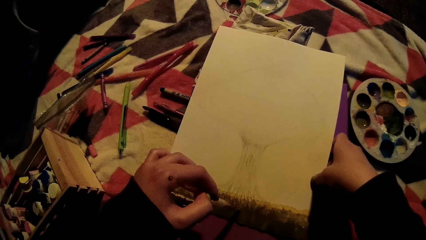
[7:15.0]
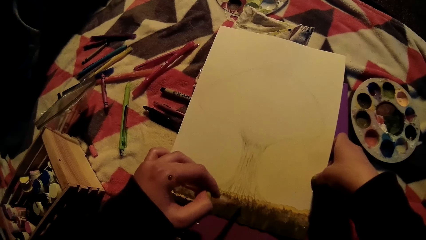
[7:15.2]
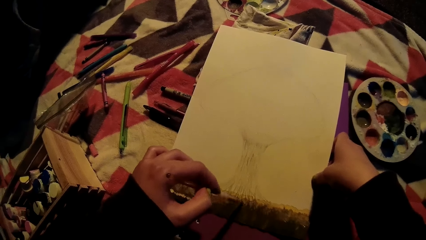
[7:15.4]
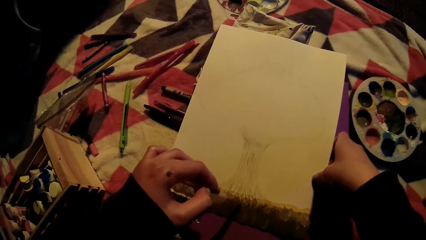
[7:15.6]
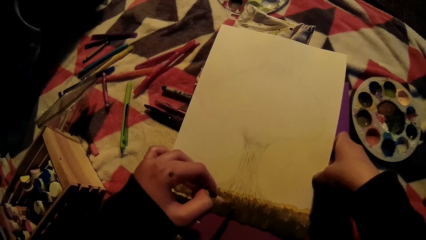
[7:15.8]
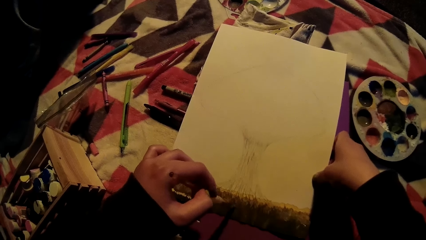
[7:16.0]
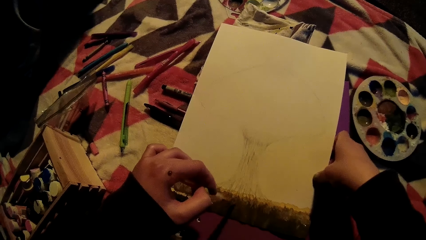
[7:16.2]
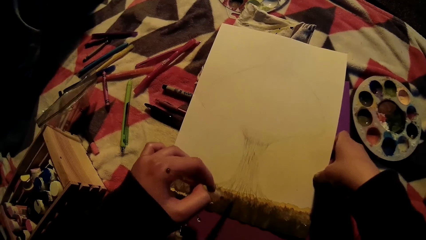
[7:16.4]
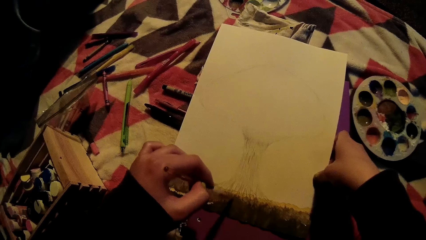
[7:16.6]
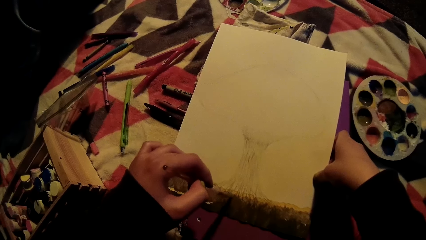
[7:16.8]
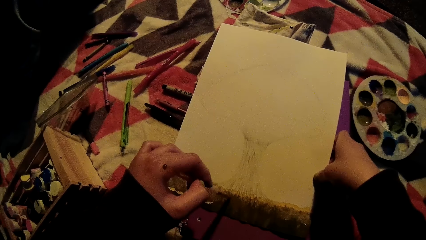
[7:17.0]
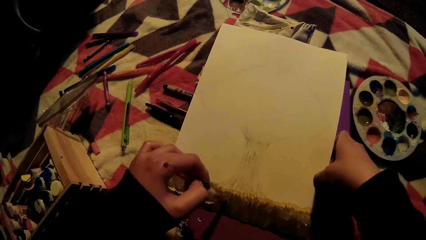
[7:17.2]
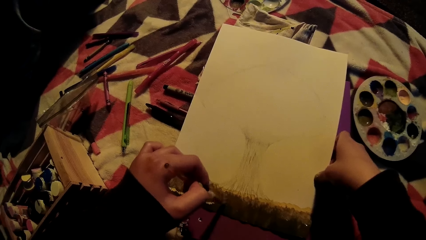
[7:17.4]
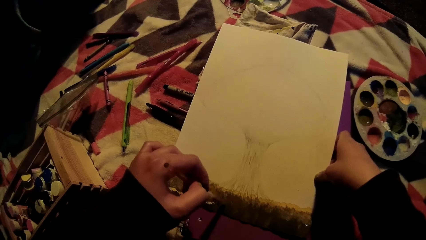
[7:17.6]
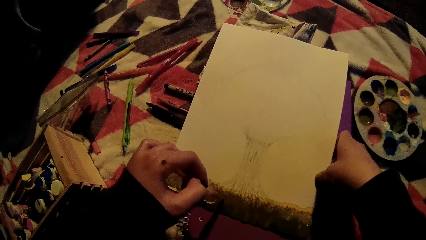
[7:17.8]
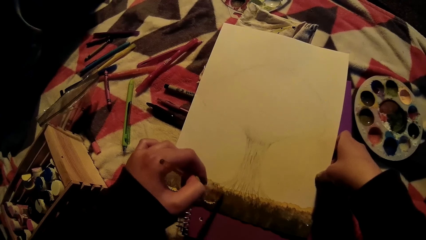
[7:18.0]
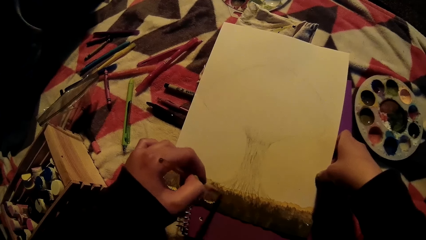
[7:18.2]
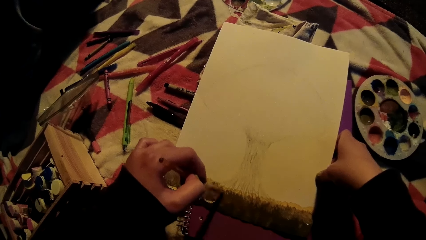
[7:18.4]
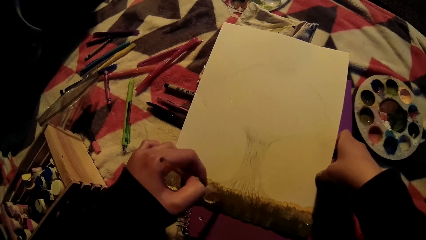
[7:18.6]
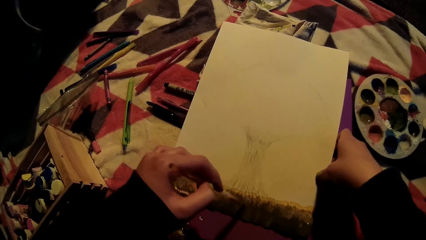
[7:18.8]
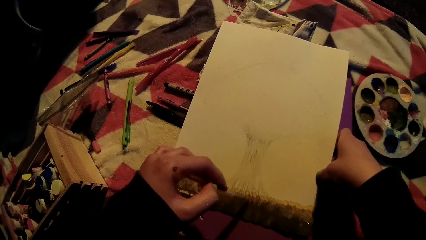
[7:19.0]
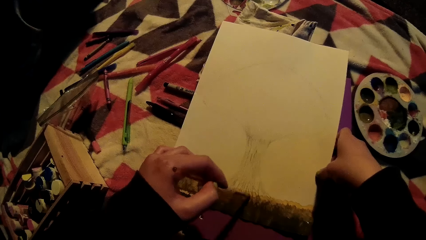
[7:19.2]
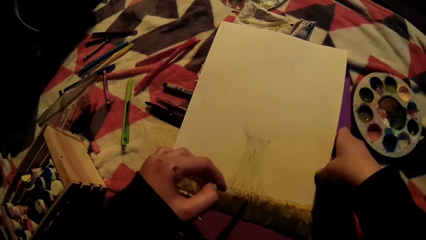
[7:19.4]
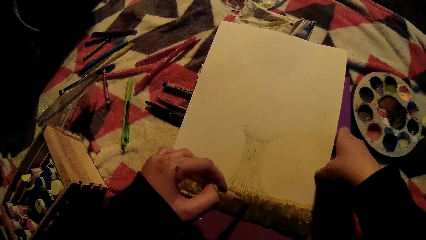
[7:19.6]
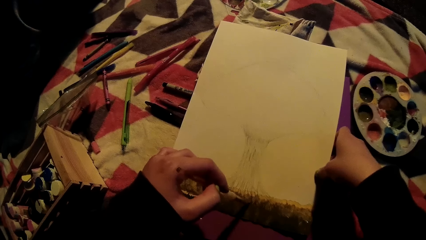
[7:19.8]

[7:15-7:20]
The camera wearer paints on the book with the brush in her left hand.

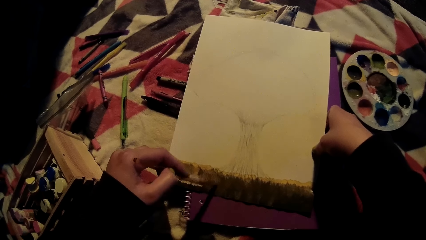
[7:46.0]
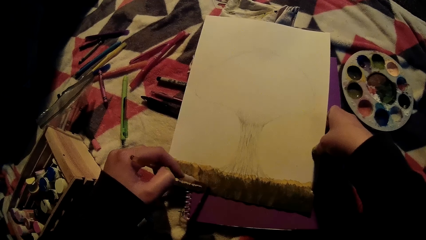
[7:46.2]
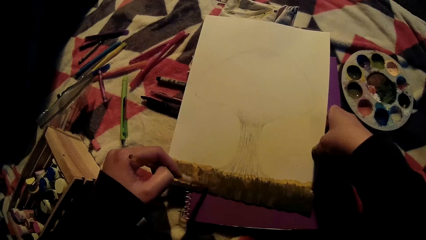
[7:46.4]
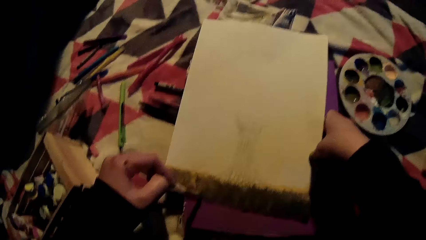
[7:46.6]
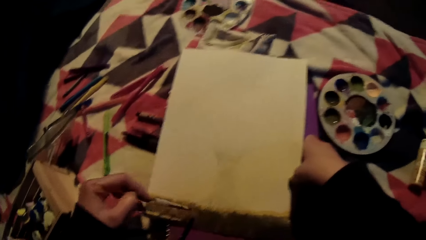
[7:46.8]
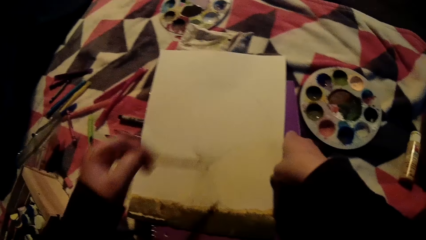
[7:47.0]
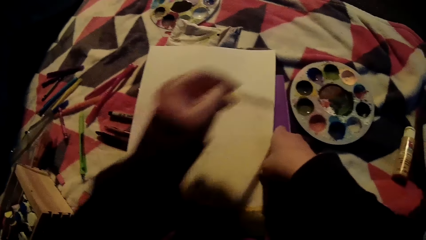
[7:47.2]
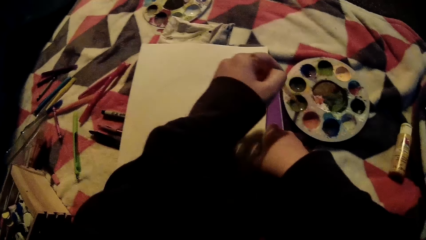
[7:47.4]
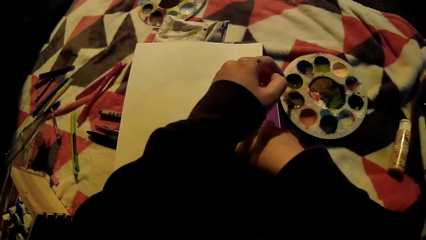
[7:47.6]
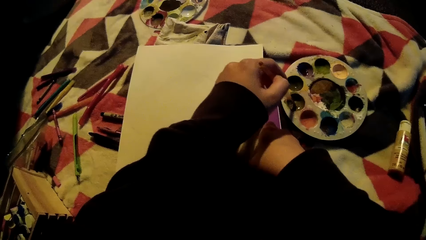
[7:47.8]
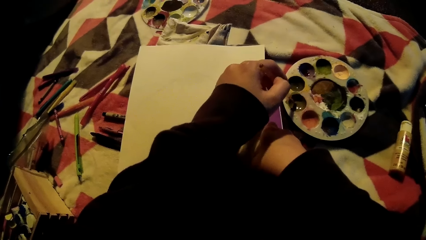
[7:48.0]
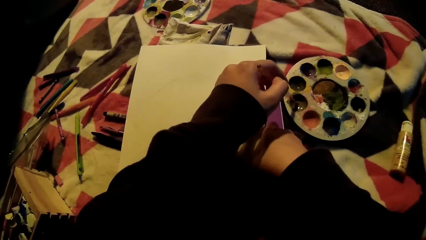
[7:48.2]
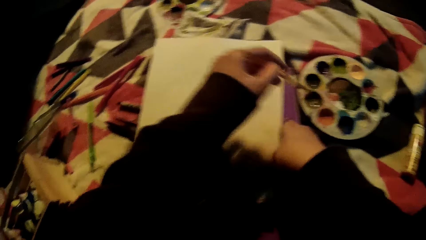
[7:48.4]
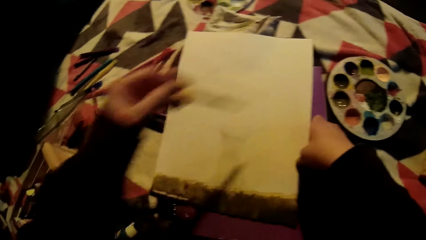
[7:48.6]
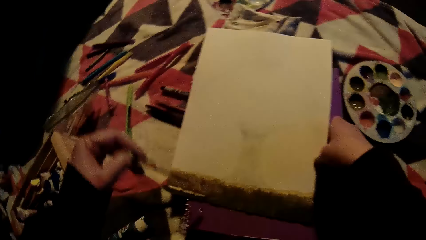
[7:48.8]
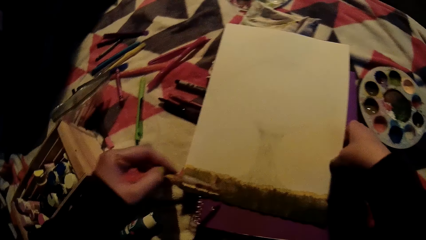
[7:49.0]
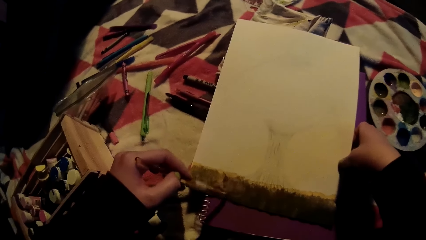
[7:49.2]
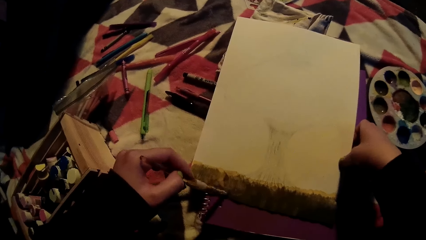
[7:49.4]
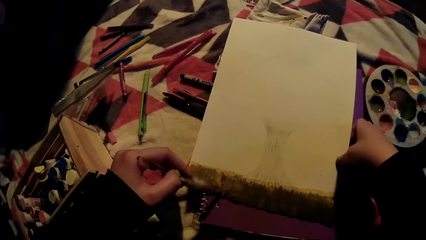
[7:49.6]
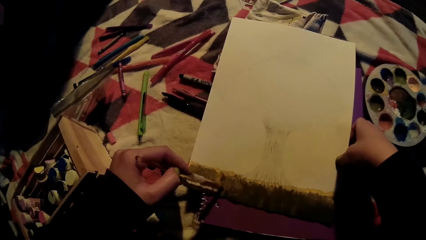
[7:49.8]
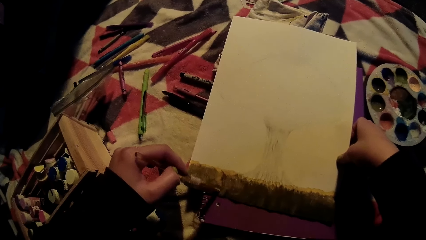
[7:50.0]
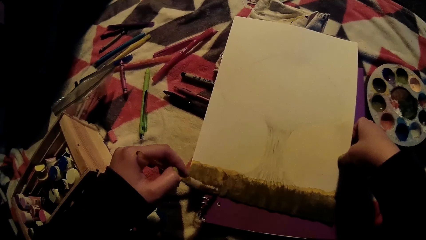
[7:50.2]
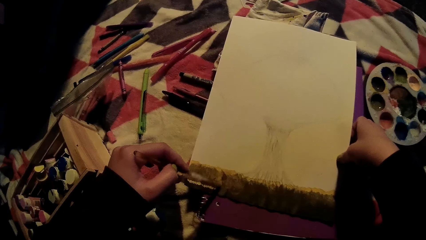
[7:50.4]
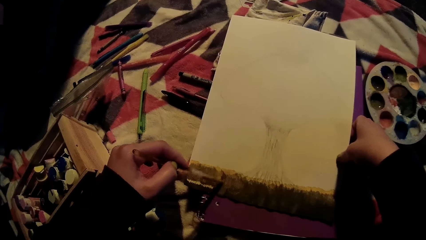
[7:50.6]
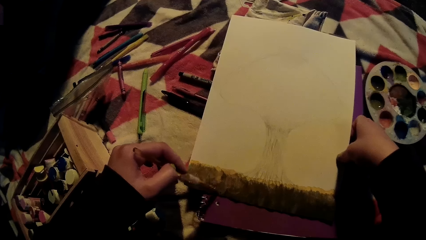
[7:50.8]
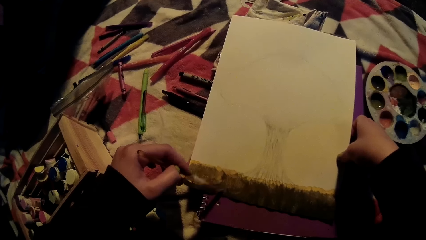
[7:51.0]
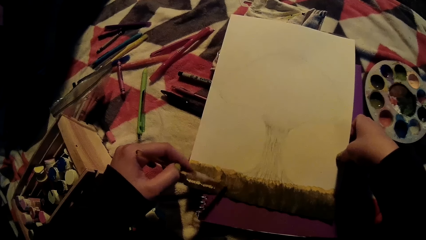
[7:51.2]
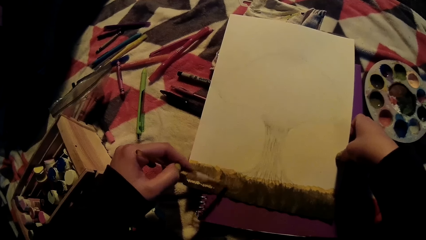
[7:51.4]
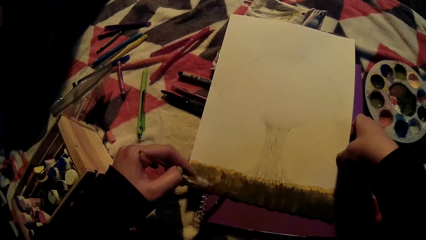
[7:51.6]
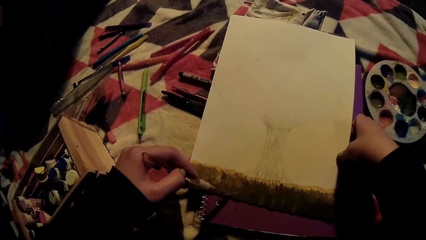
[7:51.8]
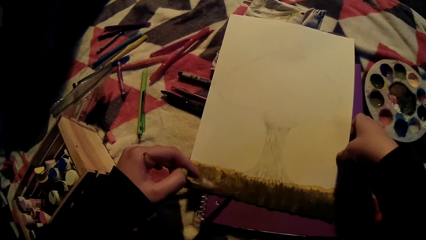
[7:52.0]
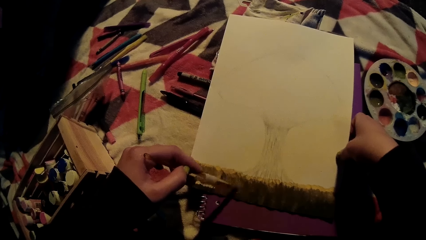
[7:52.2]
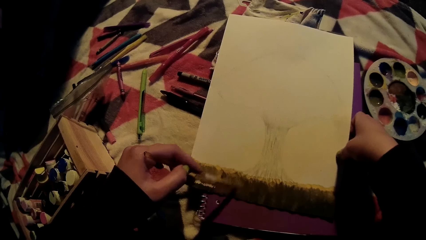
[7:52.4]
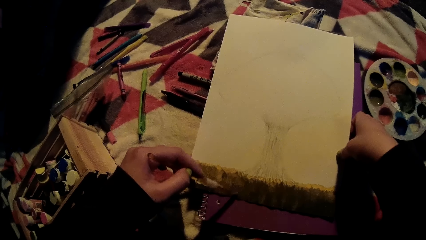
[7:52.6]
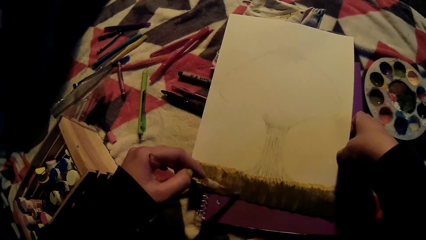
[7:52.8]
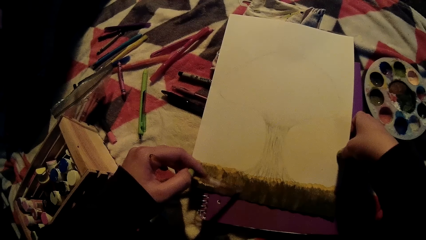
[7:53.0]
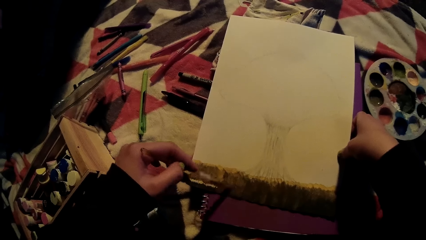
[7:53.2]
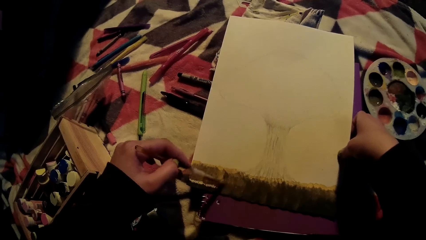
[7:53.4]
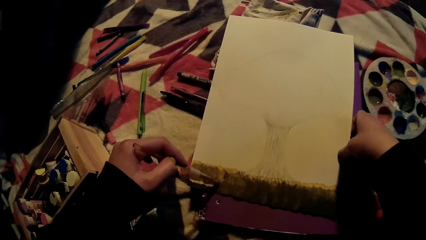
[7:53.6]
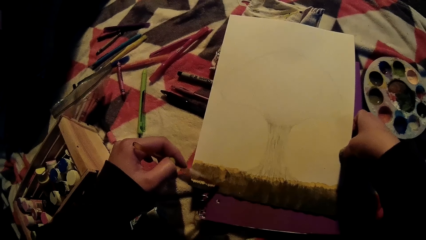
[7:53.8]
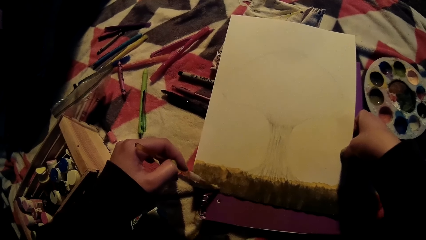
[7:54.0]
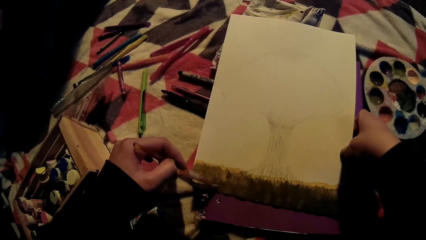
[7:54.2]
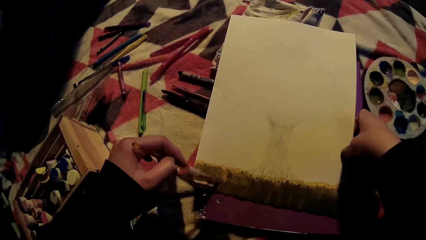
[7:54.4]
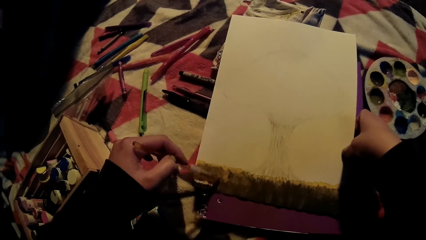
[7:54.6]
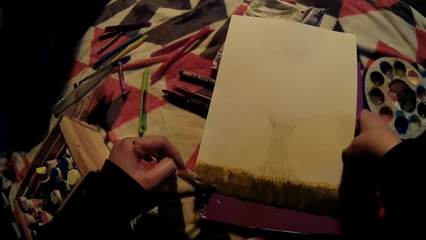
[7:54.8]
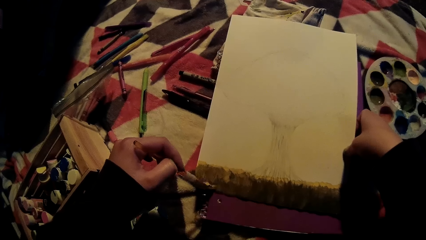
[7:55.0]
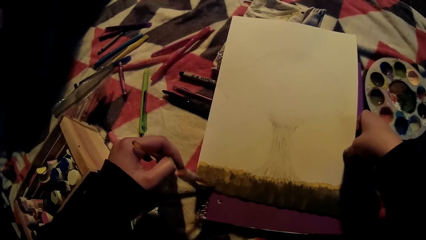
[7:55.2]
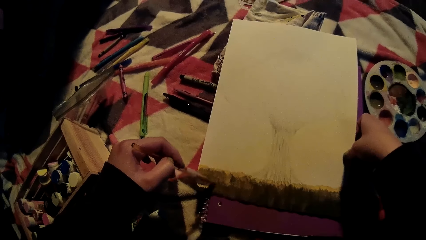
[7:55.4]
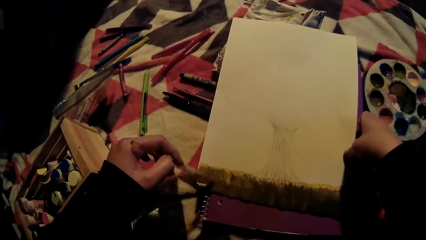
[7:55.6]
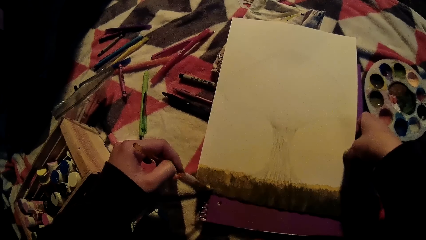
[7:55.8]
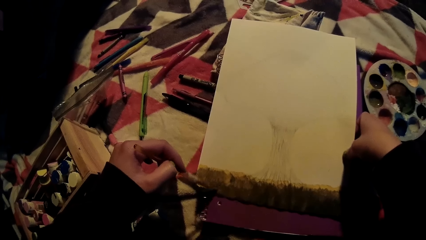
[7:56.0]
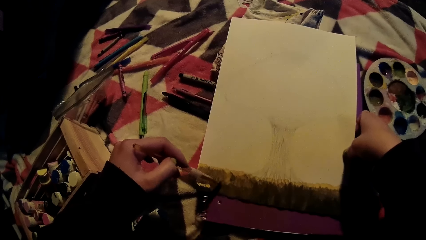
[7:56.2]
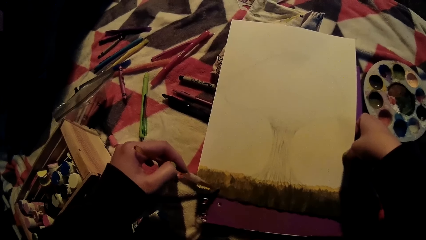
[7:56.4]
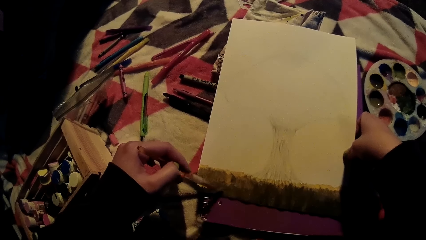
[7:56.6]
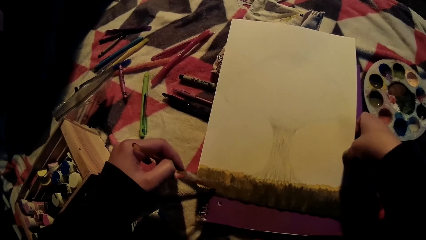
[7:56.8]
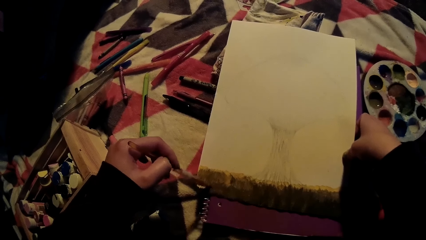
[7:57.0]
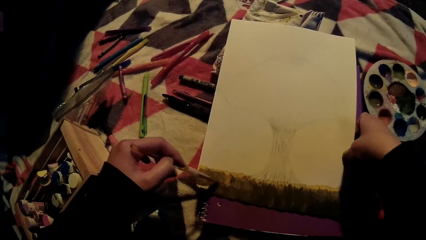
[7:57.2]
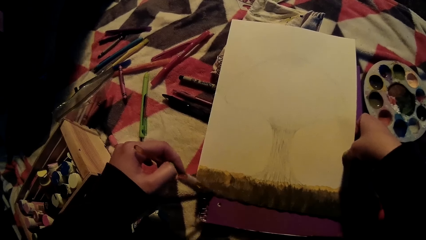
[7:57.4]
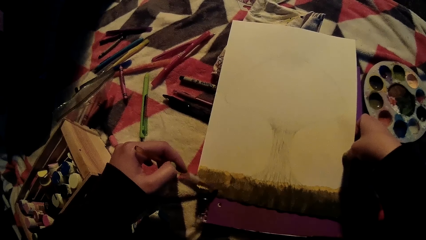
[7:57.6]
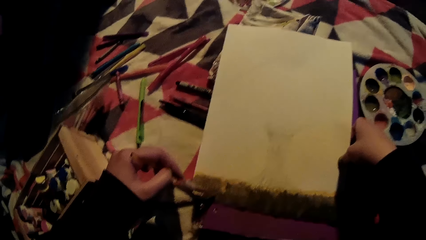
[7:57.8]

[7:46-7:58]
The camera wearer dips the brush into the container with her left hand. She paints on the book with the brush in her left hand.
